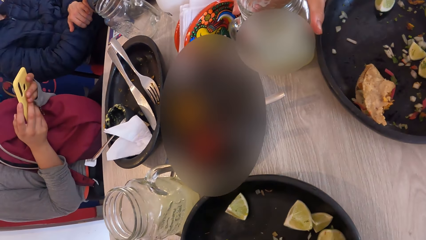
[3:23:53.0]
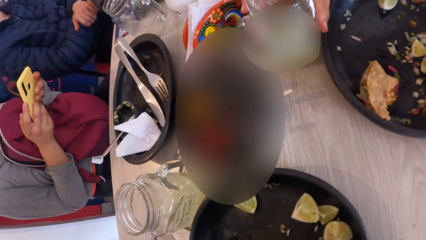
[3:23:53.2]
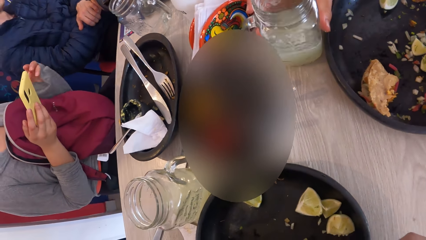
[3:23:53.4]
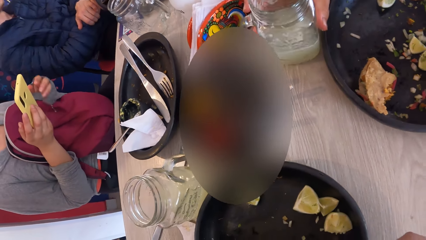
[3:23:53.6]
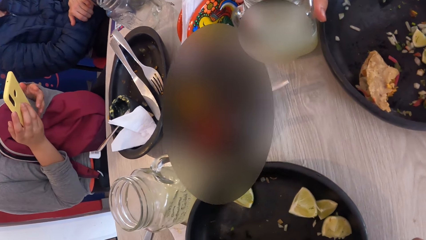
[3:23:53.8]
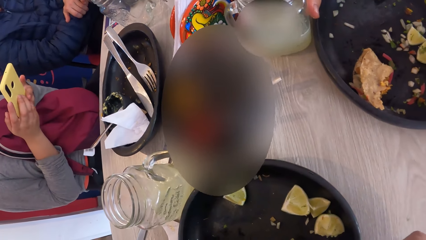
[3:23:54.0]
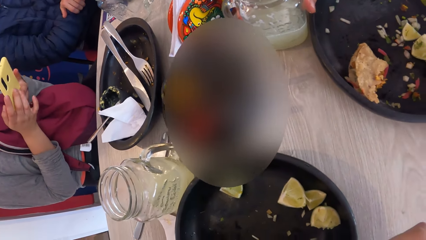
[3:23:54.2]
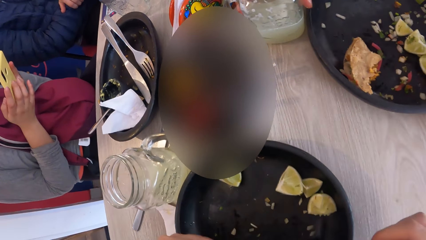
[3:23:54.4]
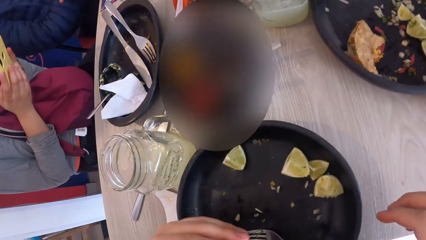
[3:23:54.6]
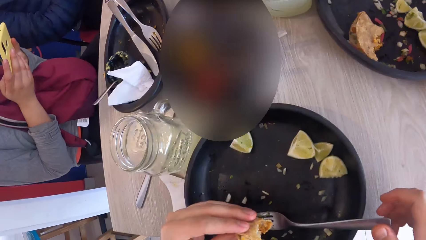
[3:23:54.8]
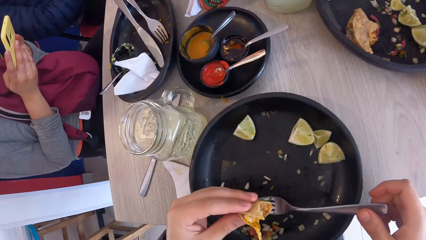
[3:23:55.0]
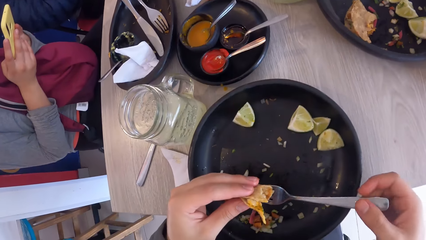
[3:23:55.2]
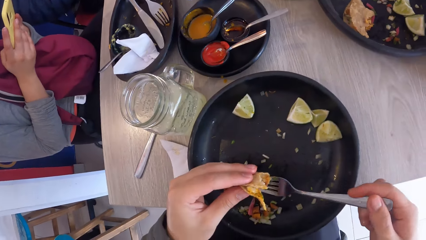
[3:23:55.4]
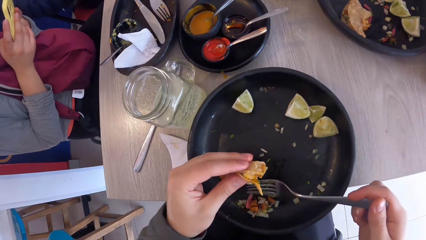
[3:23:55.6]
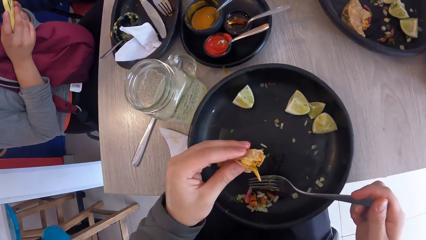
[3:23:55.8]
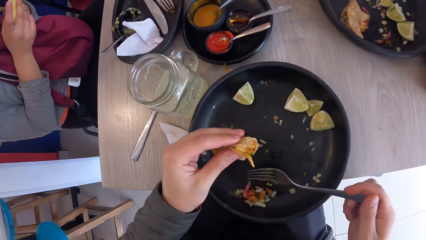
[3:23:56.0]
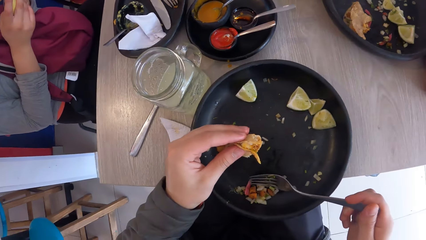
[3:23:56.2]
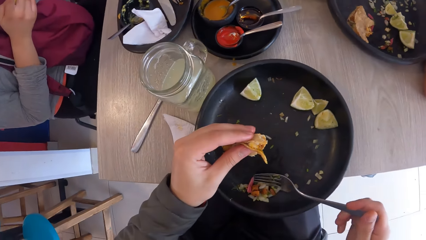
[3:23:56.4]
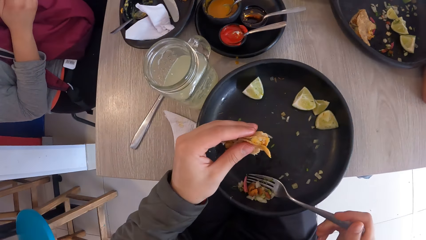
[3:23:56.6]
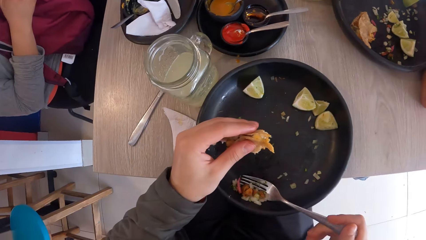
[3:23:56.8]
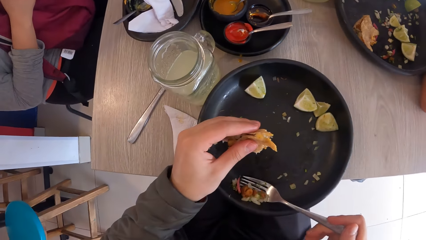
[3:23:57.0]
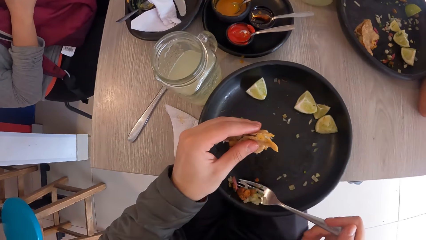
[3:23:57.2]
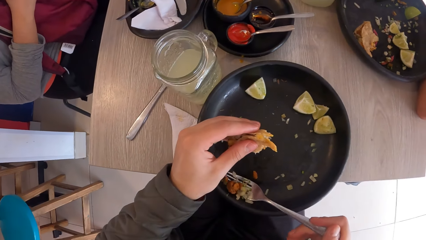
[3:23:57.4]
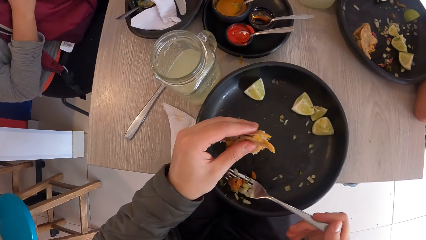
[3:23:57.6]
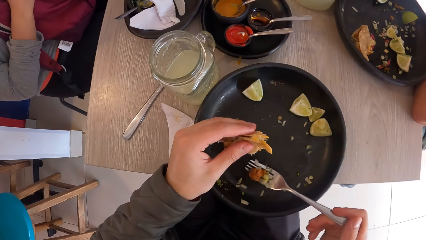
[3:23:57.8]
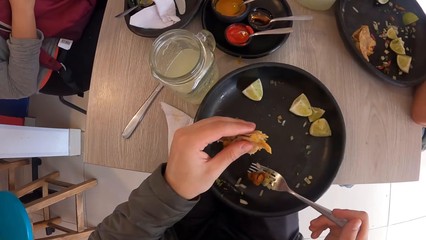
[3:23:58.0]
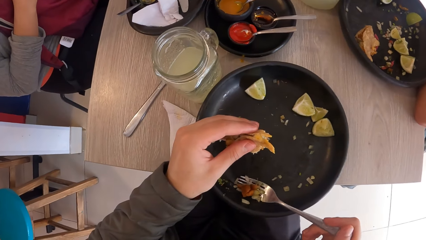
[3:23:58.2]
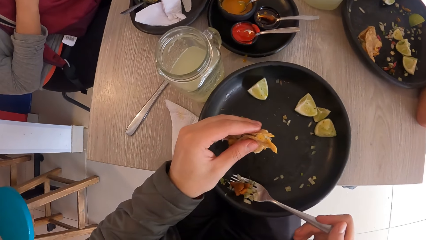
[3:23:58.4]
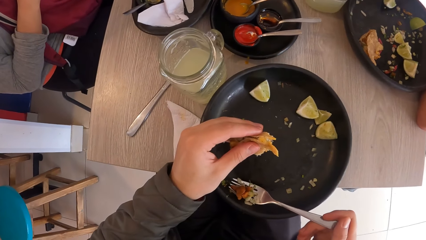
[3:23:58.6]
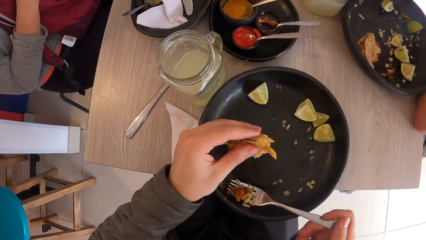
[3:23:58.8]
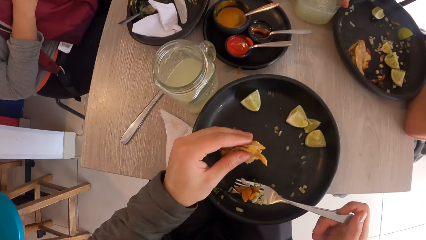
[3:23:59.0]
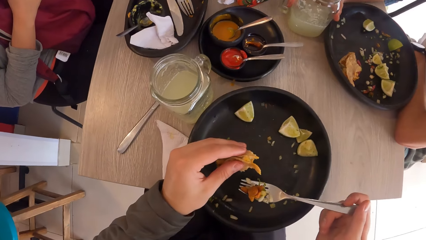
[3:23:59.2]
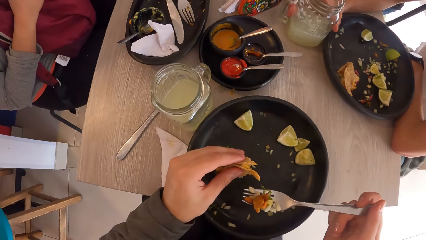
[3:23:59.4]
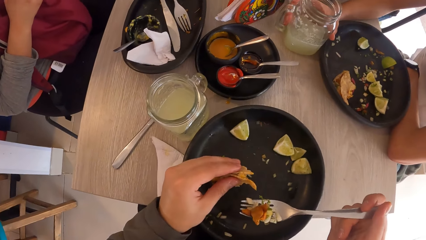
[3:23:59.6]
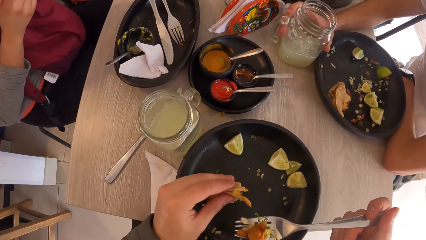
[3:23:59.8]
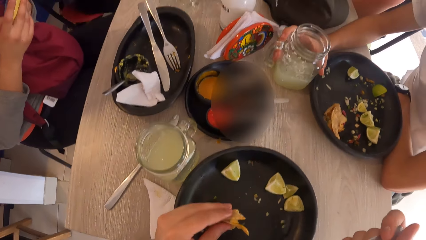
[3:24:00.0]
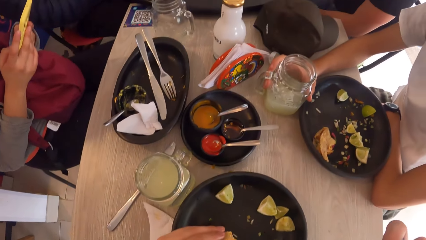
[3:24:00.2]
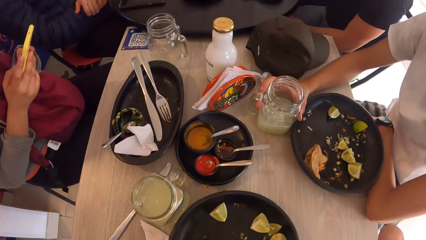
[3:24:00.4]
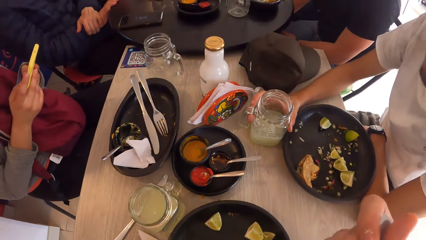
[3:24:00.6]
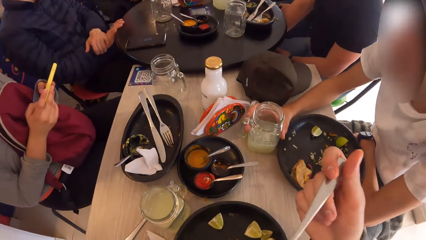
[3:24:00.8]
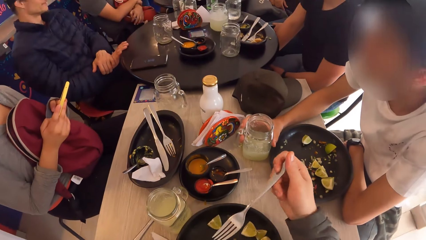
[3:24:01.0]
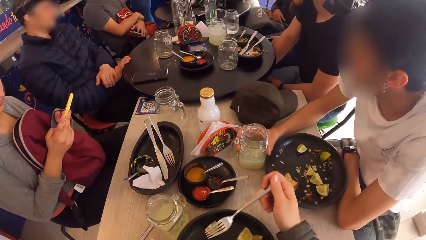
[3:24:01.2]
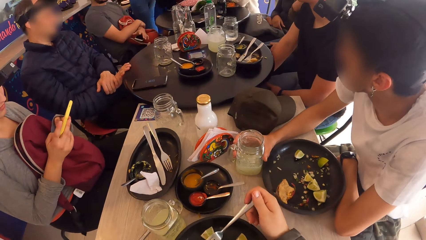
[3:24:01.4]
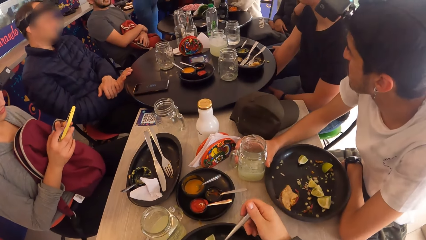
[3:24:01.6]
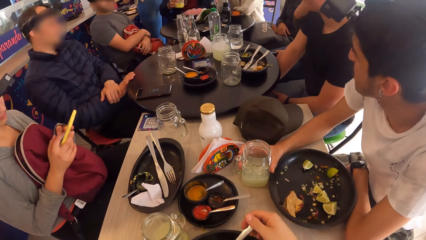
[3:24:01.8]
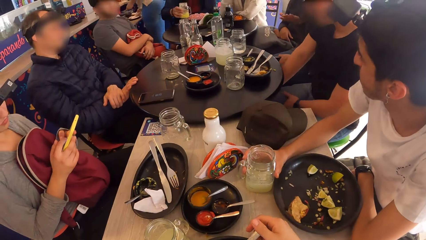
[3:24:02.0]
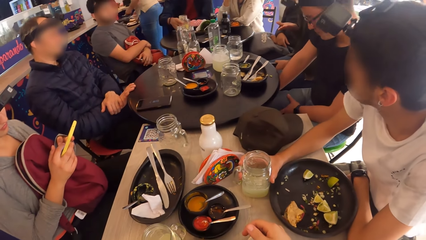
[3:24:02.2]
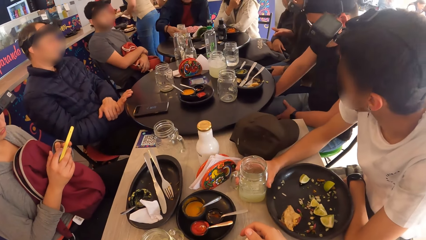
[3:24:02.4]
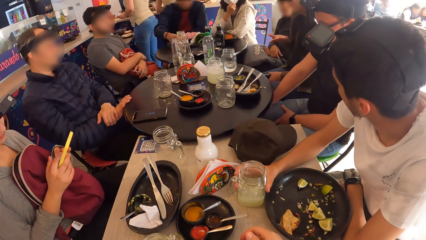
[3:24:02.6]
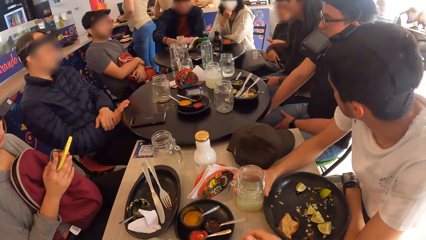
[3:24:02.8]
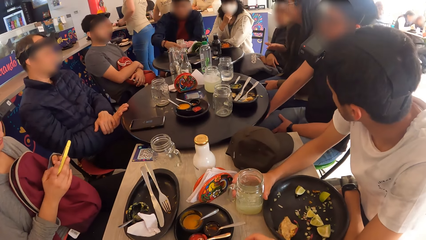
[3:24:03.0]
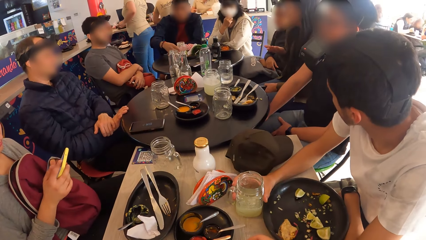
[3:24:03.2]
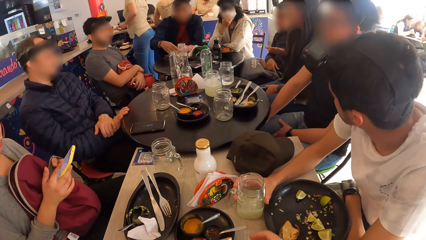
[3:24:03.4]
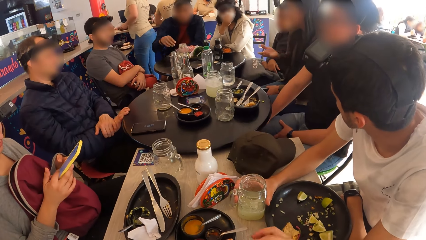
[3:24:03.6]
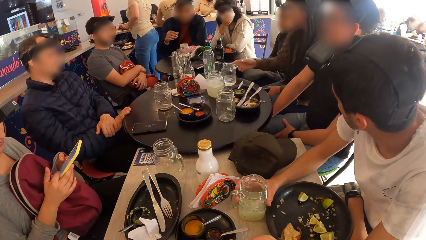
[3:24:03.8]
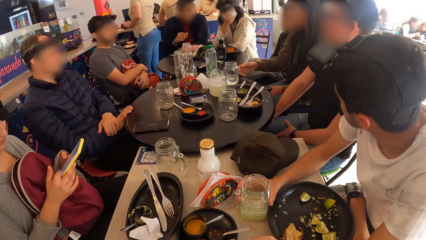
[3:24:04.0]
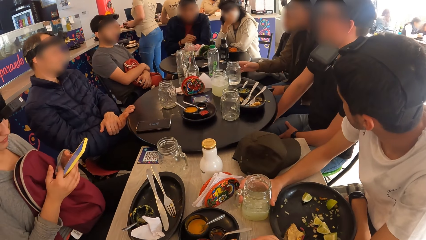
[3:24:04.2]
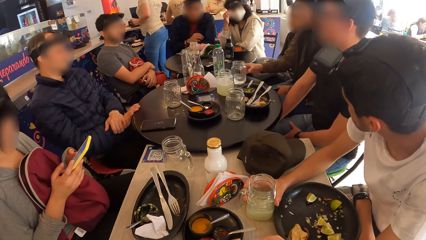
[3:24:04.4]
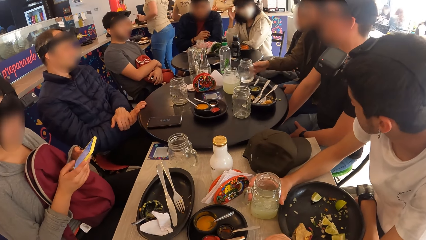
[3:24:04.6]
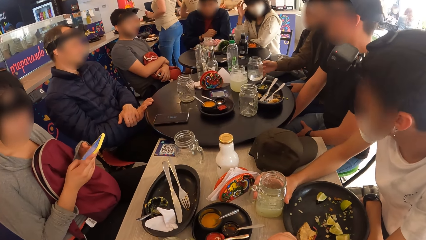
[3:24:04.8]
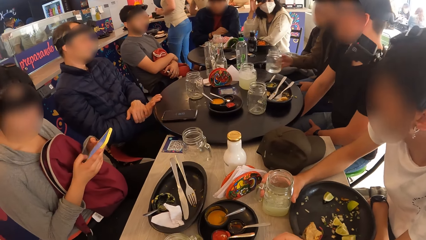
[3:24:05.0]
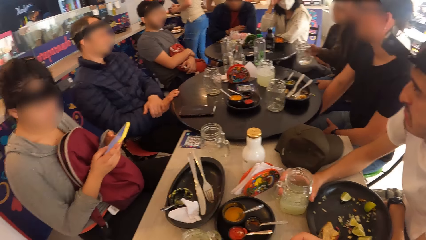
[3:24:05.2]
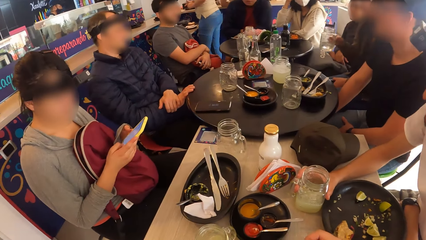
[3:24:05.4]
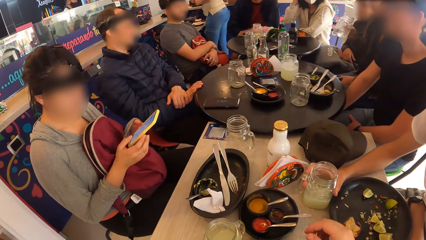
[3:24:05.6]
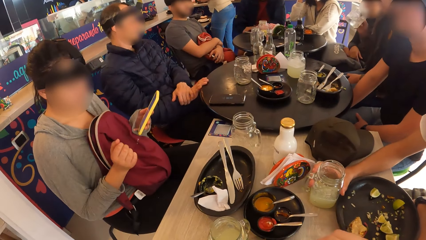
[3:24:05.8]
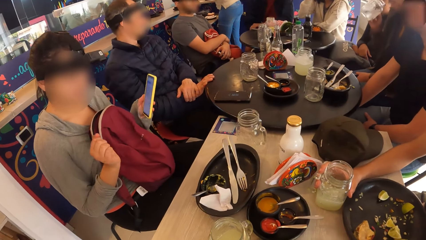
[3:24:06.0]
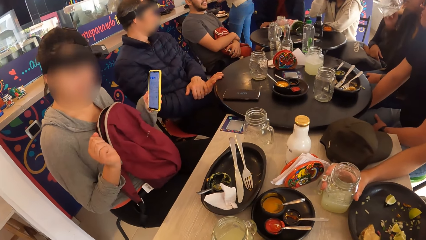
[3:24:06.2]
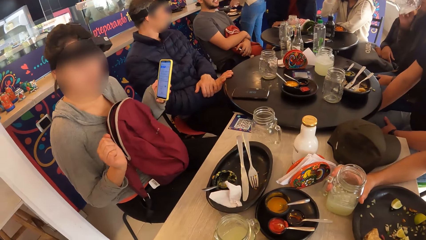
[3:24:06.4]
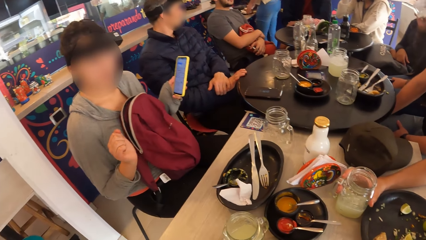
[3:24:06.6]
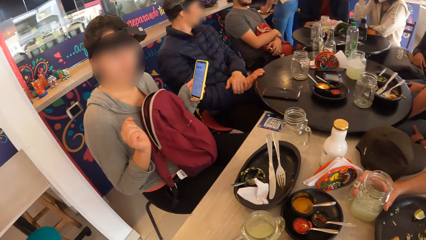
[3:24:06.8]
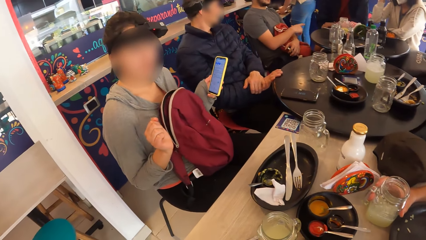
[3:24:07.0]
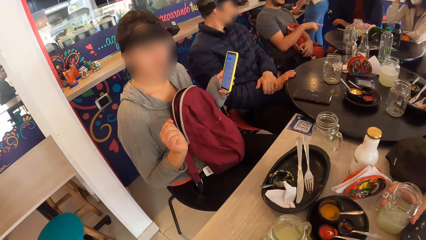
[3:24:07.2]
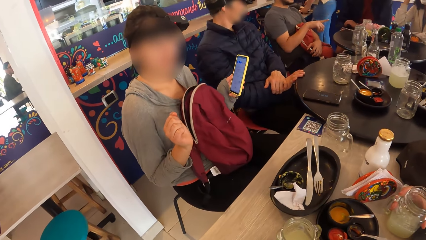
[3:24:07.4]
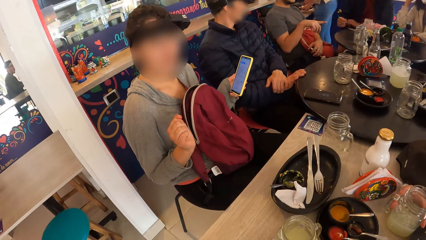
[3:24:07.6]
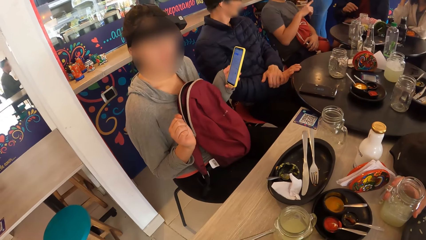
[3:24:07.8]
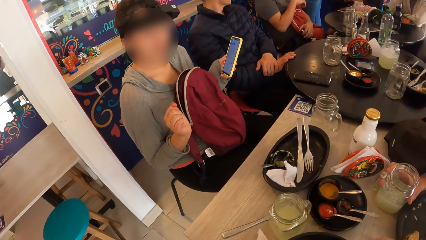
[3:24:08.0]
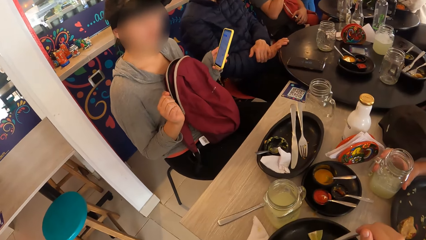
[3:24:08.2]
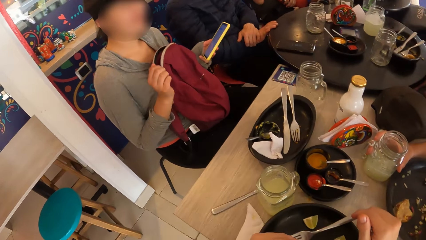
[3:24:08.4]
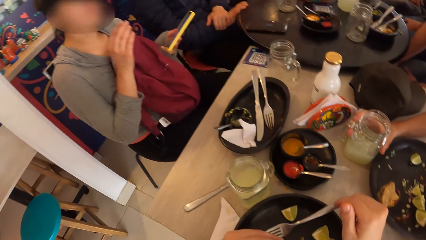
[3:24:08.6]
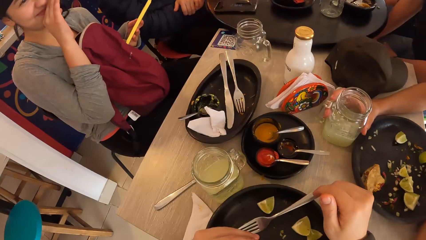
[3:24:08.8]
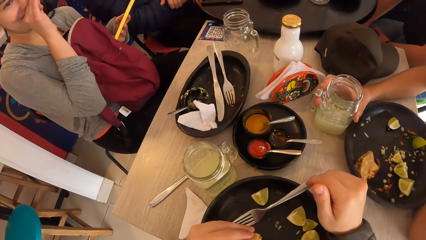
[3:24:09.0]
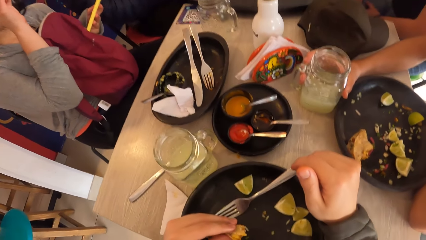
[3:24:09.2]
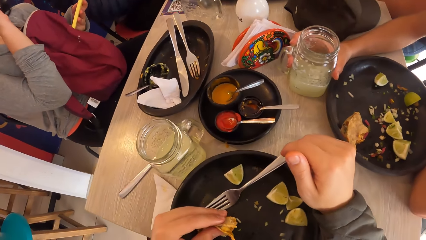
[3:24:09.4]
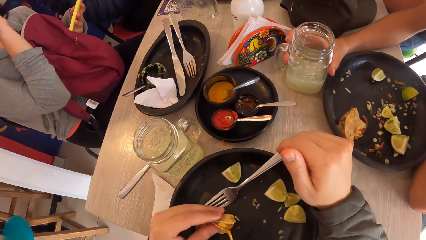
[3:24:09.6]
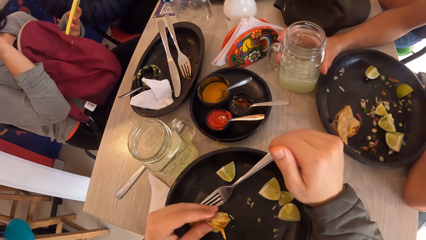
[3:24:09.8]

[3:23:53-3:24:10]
The camera wearer eats from the plate. He picks the fork on the plate with his right hand. He picks the stuffing from the plate with the fork in his right hand. A man places the glass of juice on the table with his right hand. The camera wearer drops the fork on the plate with his right hand. He looks around. A woman picks the glass of wine from the table with her right hand. The camera wearer interacts with another woman. The first woman drinks from the glass of wine in her right hand.
